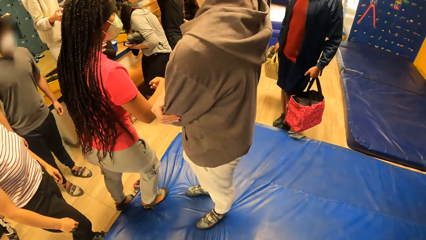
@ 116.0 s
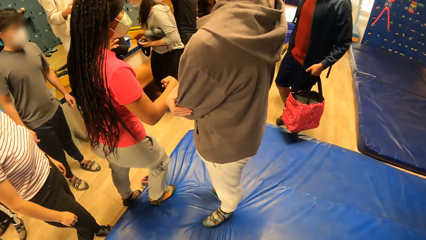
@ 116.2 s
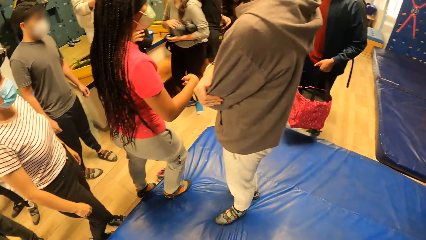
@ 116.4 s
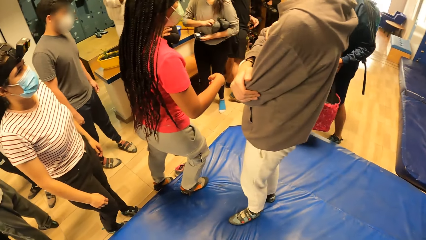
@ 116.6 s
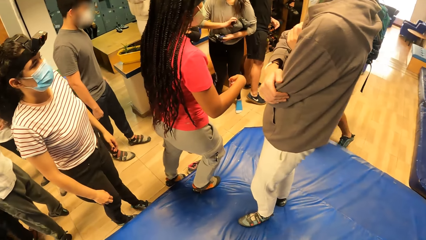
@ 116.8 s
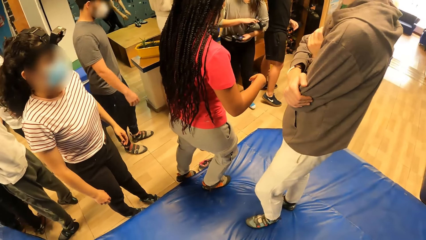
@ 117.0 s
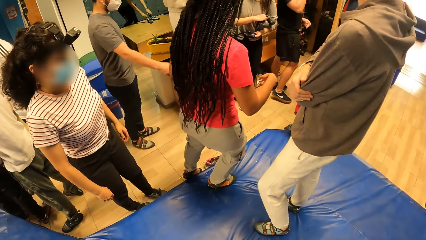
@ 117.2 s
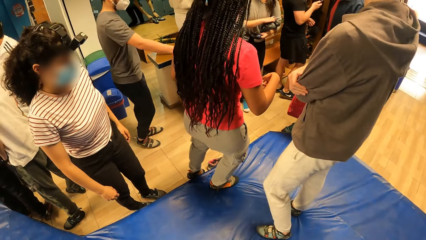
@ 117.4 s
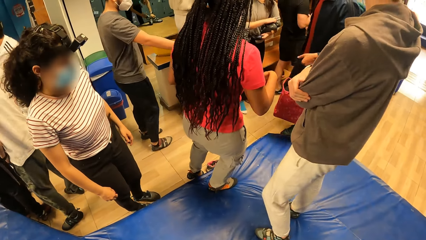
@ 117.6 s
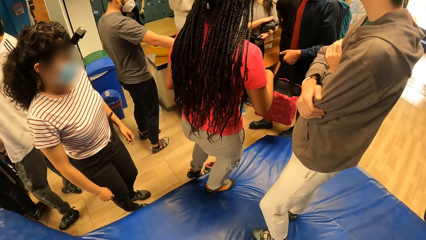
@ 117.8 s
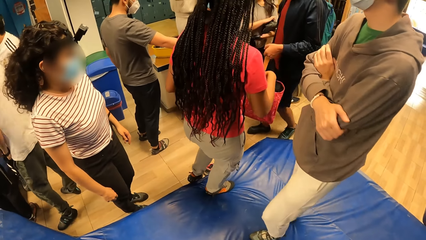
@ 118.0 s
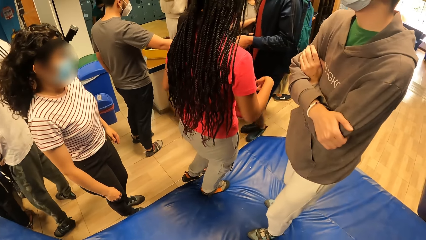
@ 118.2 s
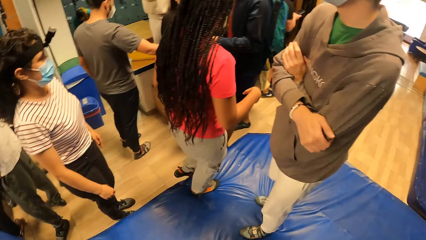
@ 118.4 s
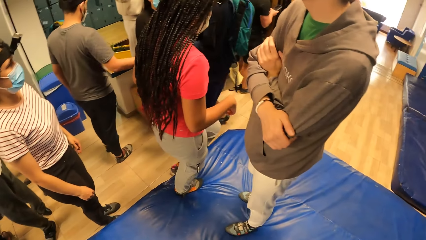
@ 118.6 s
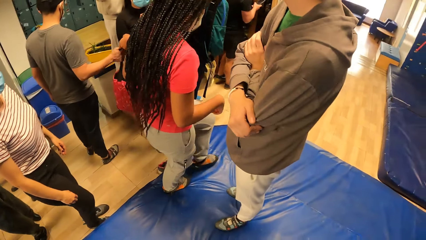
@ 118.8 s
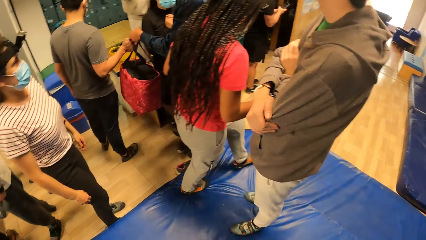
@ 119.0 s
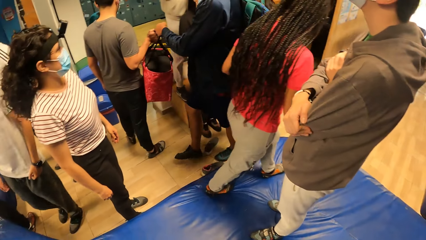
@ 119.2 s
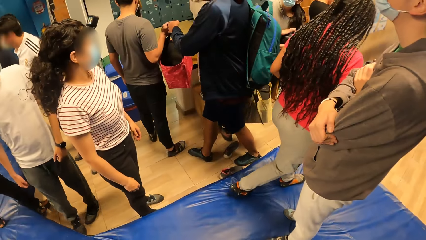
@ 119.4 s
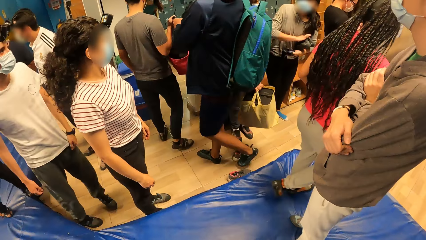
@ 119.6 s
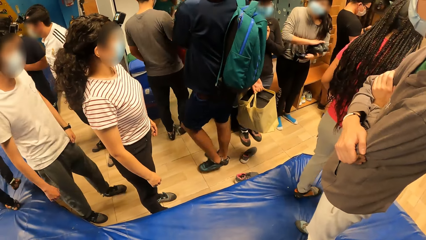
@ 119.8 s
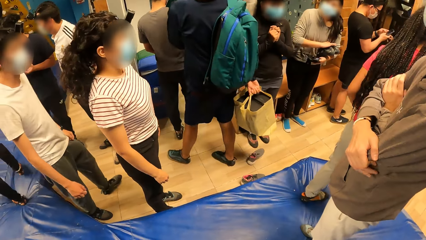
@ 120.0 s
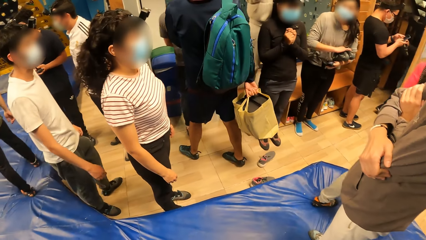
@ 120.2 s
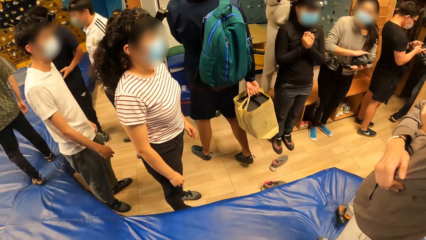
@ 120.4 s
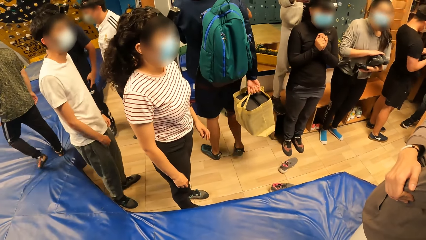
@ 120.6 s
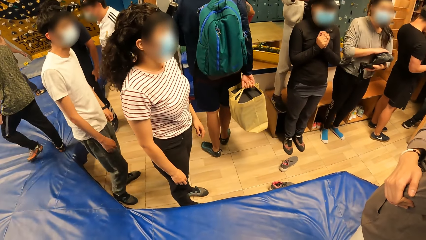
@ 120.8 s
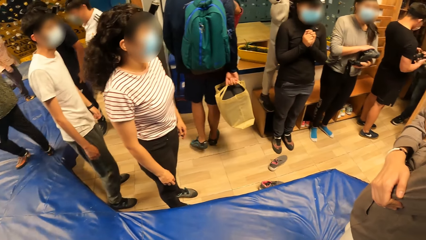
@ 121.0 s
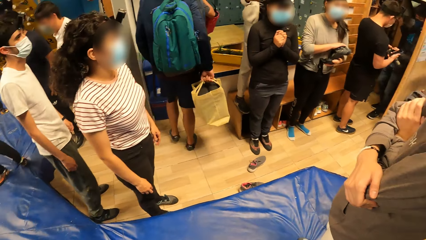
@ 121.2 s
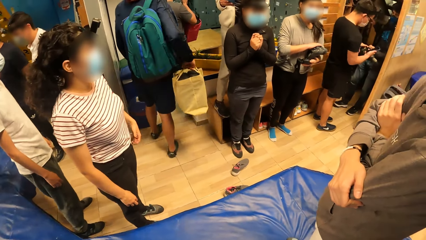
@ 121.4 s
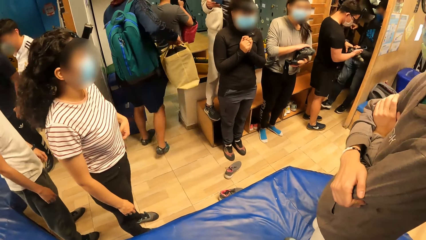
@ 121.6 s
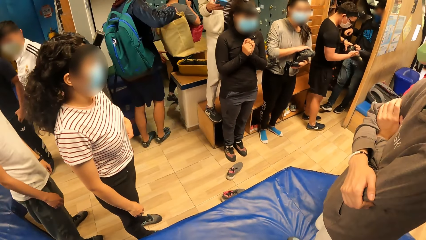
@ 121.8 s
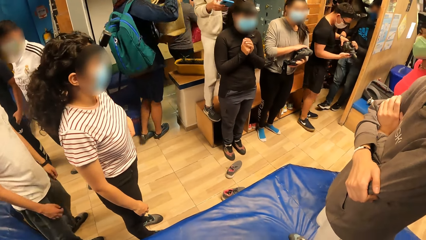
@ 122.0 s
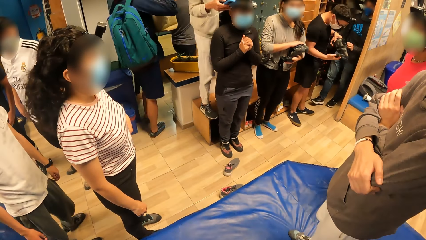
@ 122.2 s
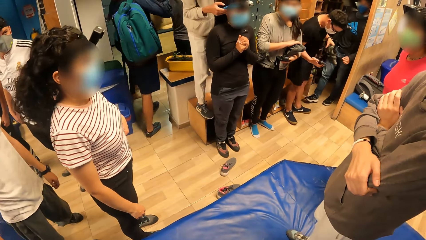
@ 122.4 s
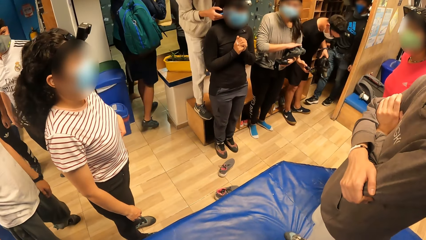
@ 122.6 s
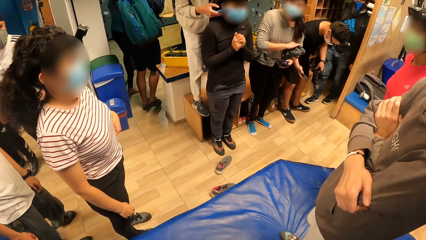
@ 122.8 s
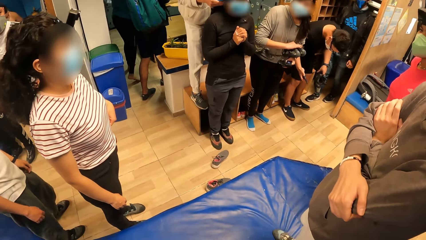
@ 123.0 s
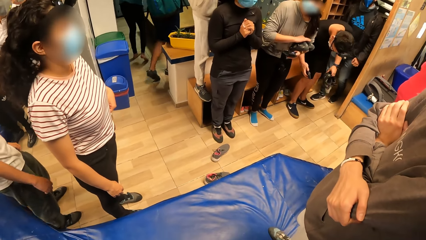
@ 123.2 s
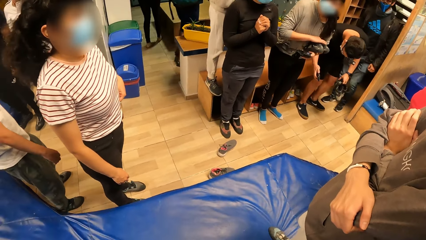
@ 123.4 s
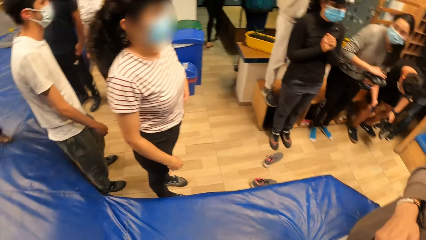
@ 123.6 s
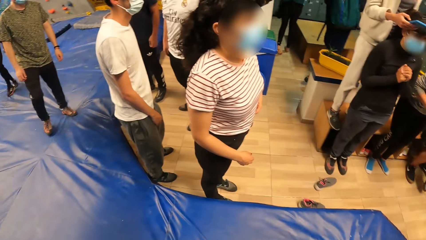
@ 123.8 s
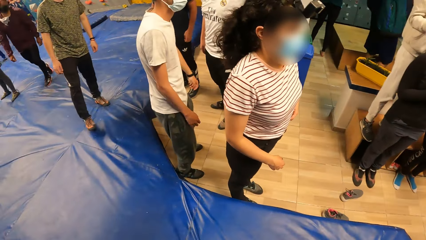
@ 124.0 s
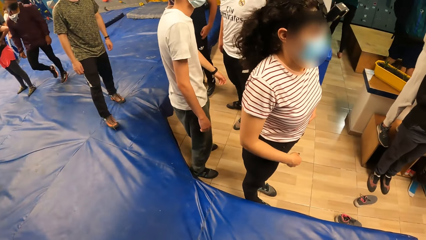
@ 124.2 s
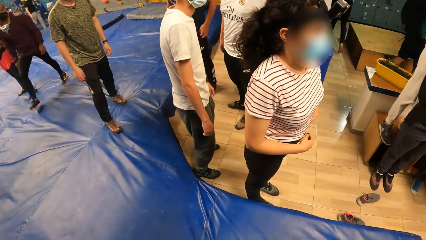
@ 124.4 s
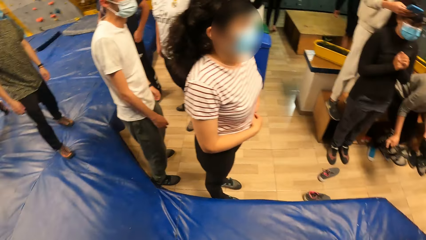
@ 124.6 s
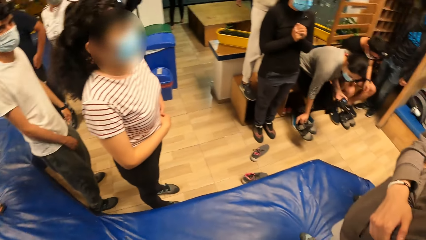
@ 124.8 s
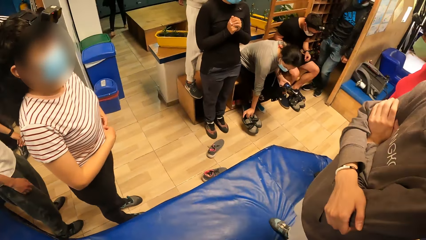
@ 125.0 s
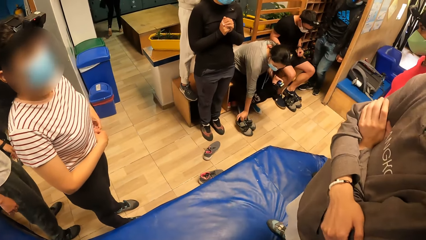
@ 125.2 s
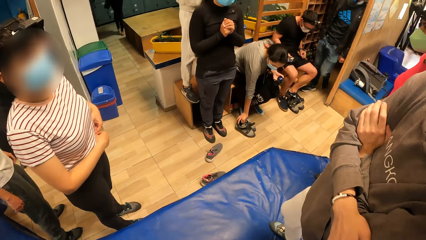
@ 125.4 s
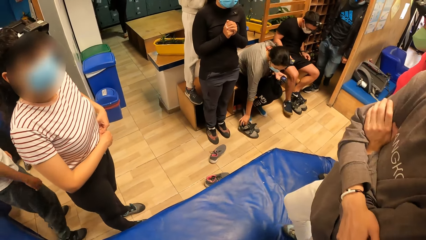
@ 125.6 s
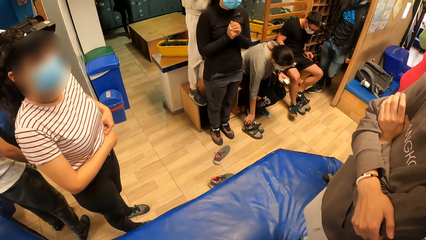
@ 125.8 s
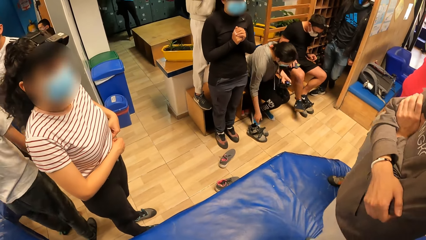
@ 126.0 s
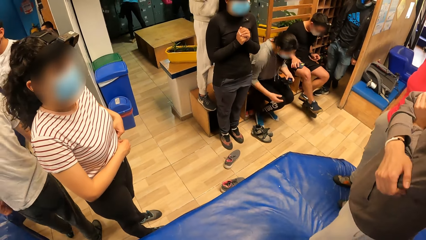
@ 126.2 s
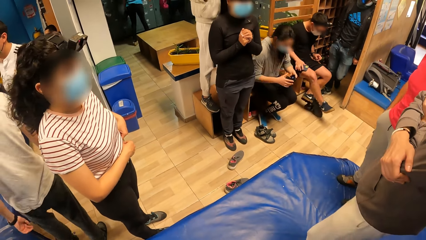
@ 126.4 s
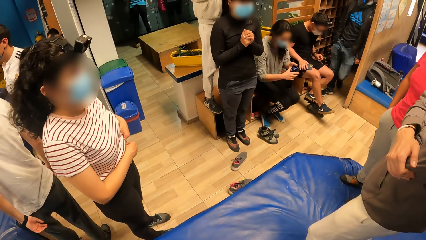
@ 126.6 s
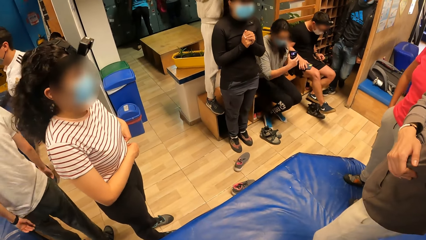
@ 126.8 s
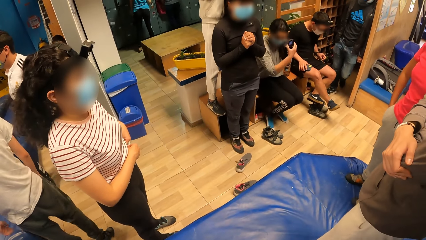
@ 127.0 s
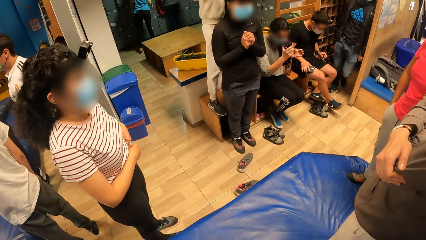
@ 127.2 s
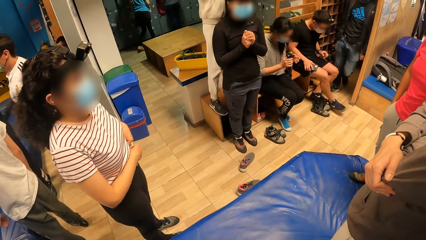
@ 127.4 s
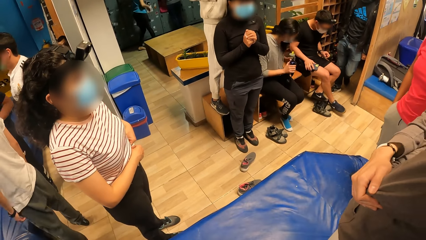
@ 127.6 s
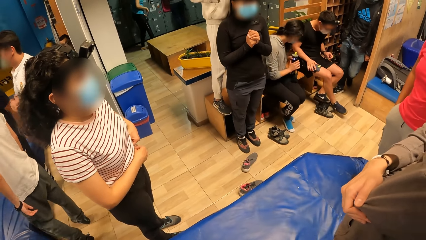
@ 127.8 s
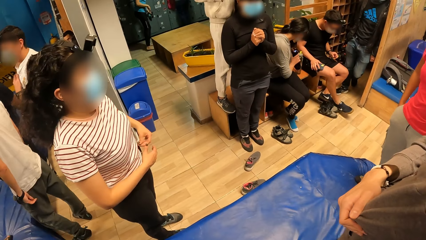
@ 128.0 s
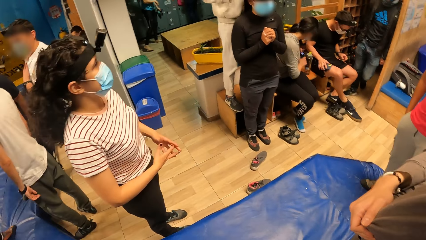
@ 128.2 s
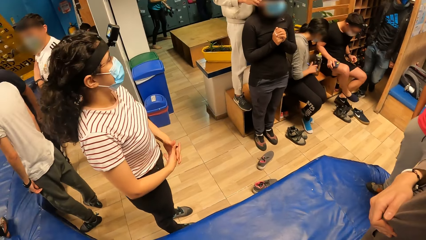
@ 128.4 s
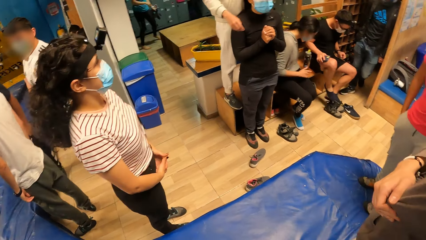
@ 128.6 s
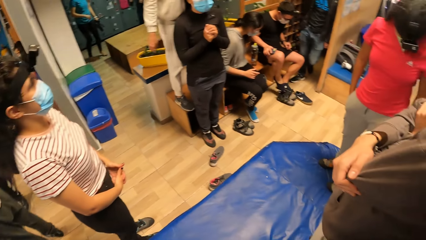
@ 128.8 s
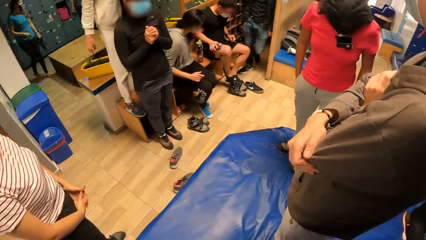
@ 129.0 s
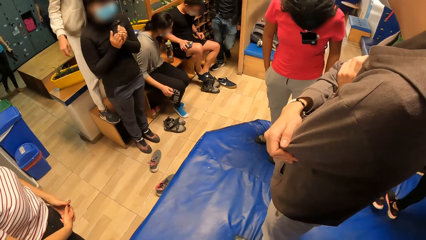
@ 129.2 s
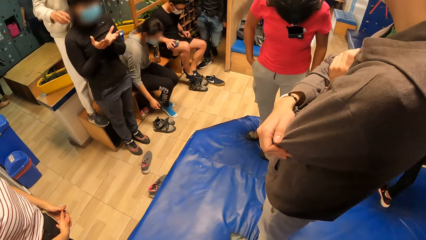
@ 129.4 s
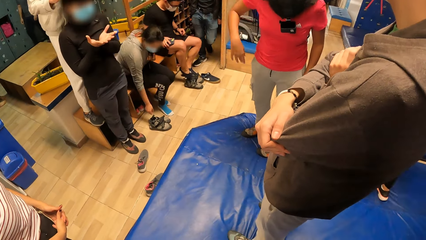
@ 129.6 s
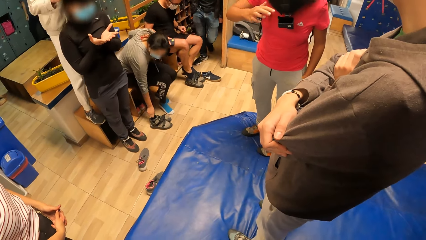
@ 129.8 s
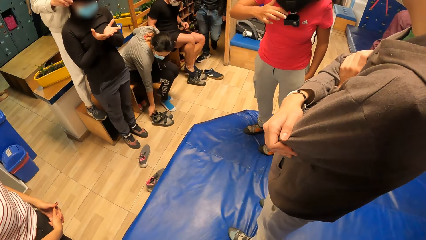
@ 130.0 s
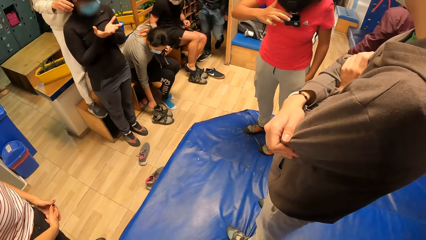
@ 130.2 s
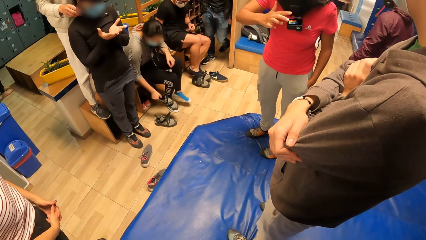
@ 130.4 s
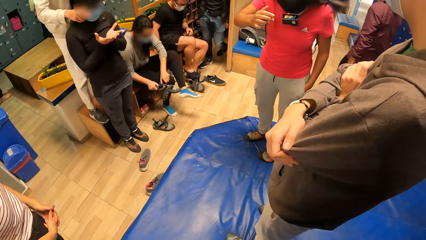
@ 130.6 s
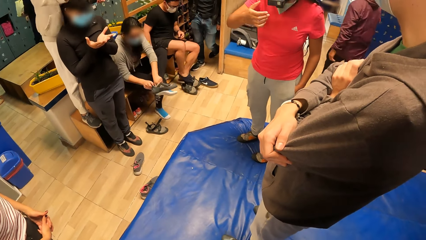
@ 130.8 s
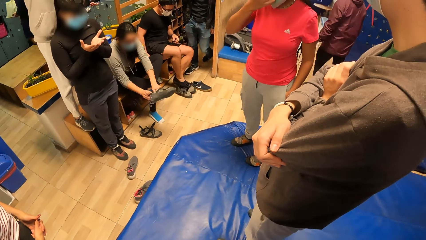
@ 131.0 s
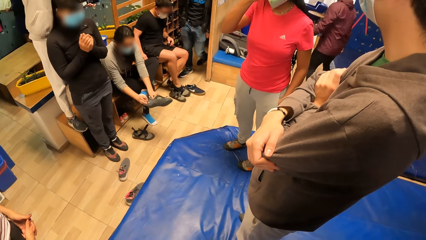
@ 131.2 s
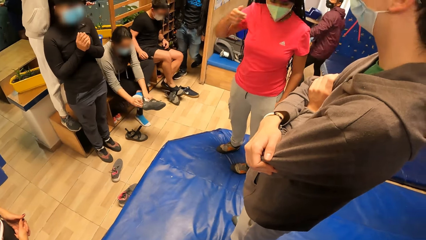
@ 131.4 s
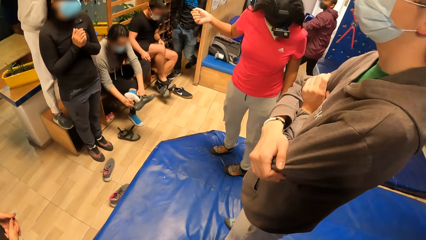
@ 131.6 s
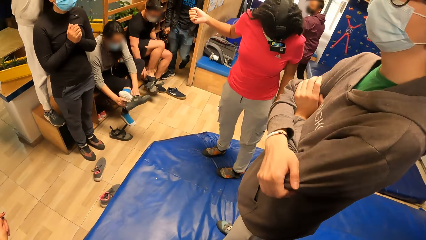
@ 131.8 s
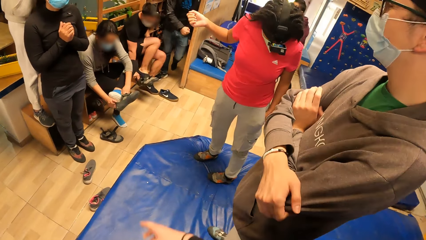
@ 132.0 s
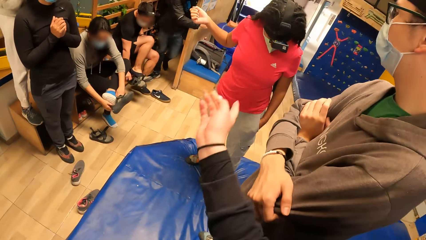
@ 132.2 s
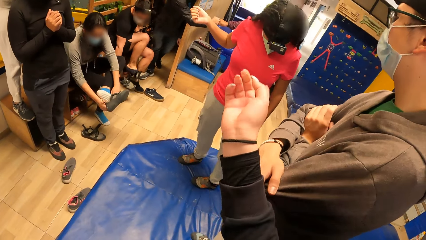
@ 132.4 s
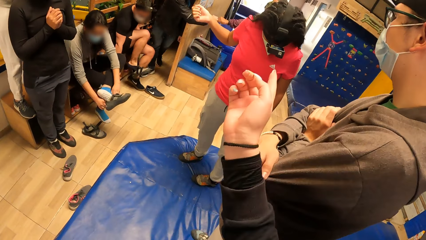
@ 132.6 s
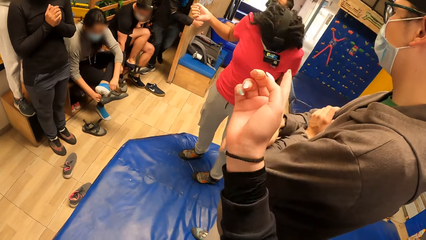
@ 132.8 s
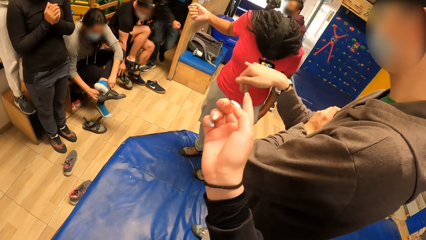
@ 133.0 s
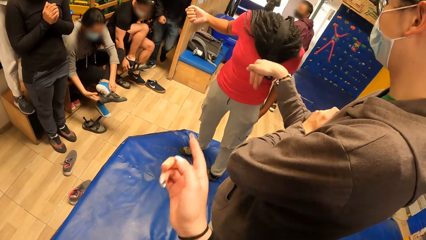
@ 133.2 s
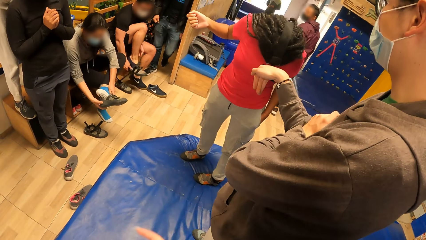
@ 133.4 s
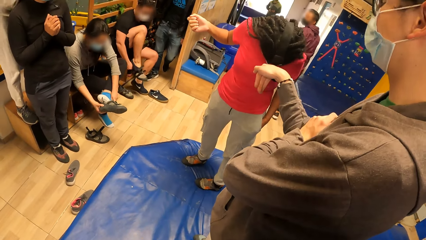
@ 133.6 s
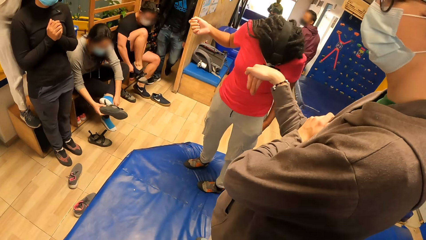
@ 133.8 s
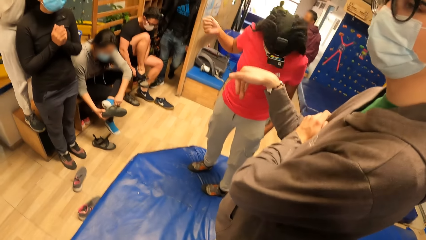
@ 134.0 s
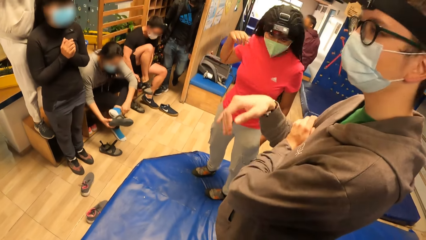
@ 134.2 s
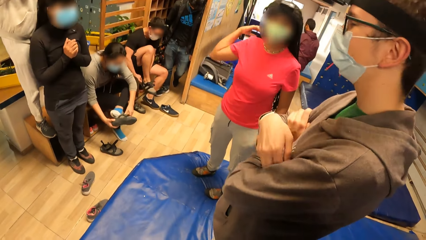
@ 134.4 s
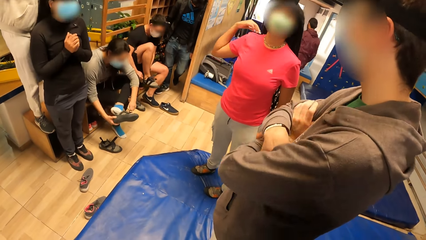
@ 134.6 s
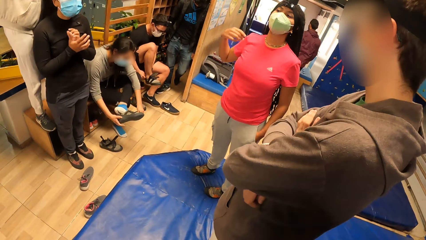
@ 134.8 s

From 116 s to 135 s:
The man passes a red bag in his left hand to another man. A third man collects a pair of climbing boots from a fourth man with his left hand. A woman places a pair of climbing boots in her right hand on the floor. The third man removes his right shoe with his left leg. The third man puts his right leg in the climbing boot. The woman picks up the left pair of the climbing boots from the floor with her right hand. The woman wears the left pair of the climbing boots on her left leg with her hands. The third man removes the left pair of the climbing boots with his right hand. The camera wearer points at a lady. The third man places the climbing boot in his right hand on the floor. The third man wears the right pair of the climbing boots on his right leg with his hands.
